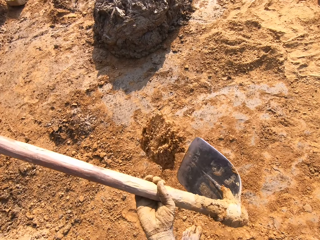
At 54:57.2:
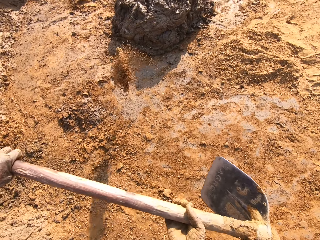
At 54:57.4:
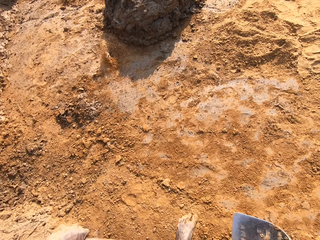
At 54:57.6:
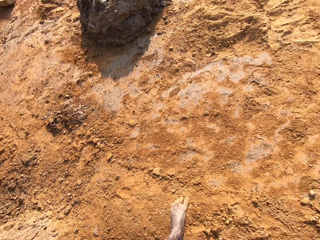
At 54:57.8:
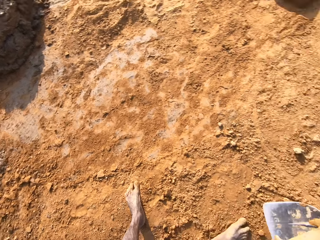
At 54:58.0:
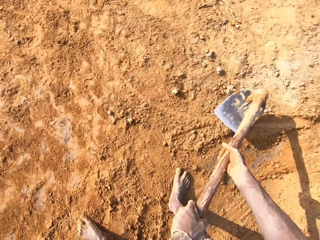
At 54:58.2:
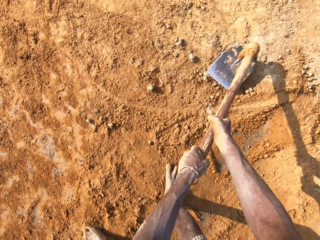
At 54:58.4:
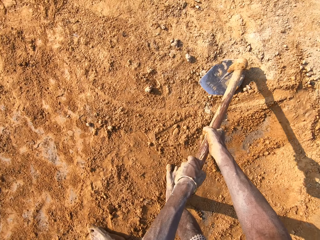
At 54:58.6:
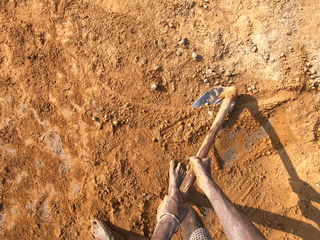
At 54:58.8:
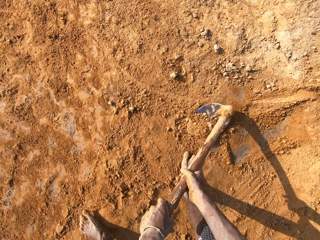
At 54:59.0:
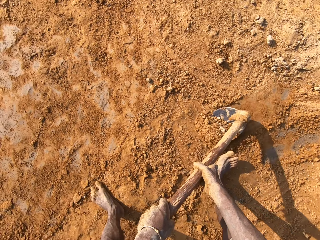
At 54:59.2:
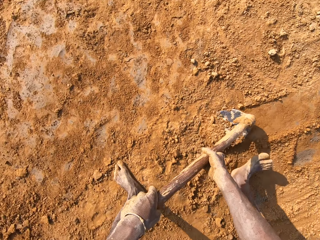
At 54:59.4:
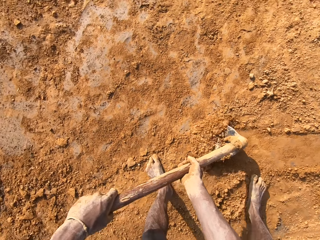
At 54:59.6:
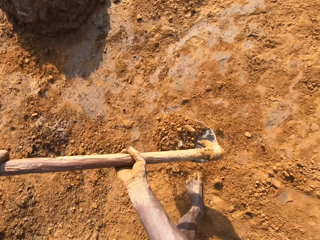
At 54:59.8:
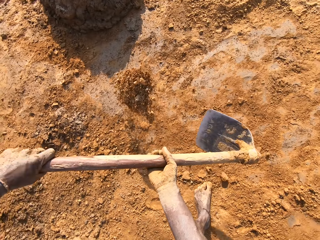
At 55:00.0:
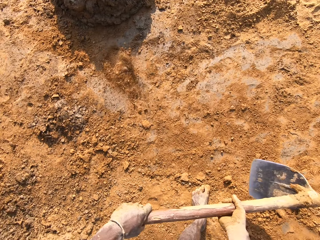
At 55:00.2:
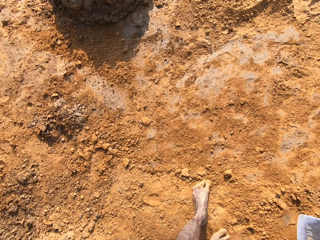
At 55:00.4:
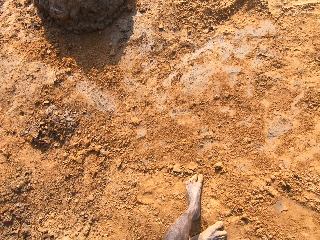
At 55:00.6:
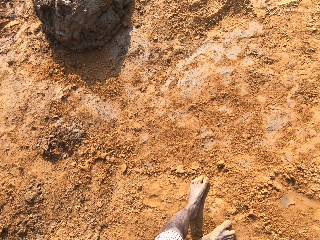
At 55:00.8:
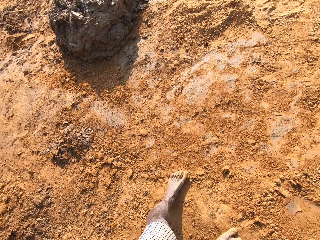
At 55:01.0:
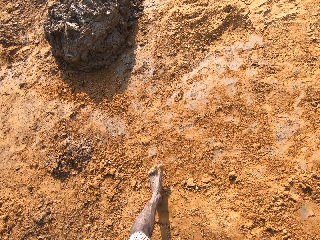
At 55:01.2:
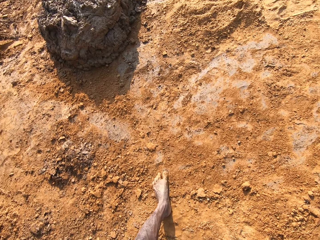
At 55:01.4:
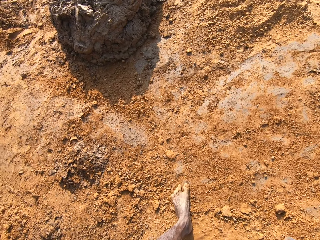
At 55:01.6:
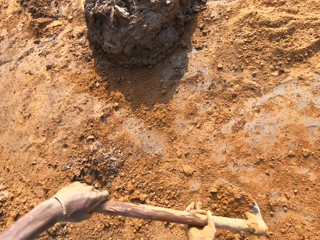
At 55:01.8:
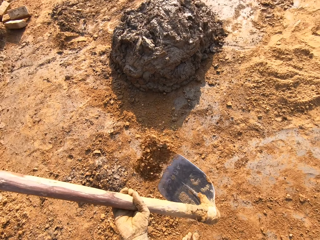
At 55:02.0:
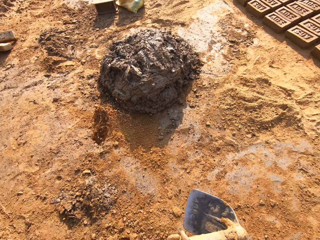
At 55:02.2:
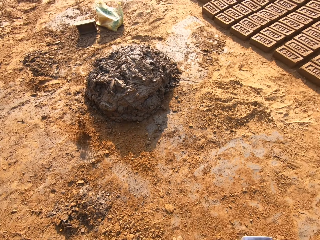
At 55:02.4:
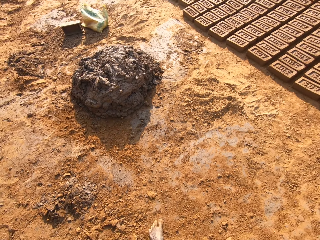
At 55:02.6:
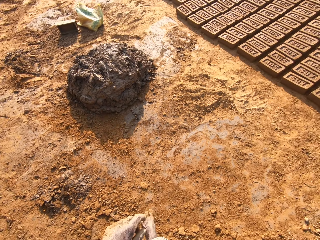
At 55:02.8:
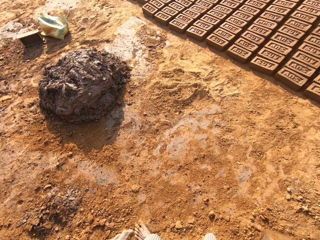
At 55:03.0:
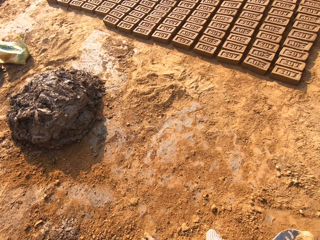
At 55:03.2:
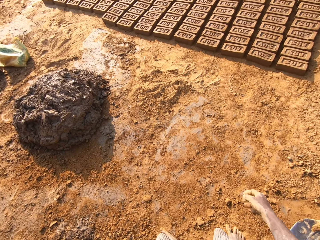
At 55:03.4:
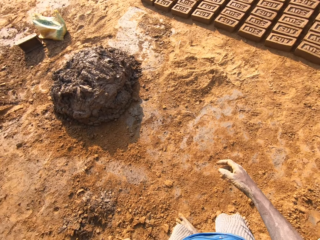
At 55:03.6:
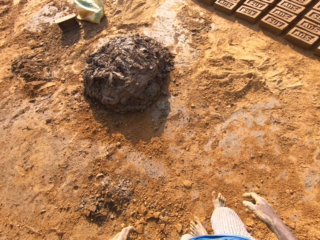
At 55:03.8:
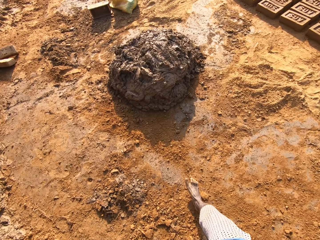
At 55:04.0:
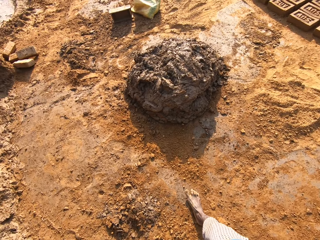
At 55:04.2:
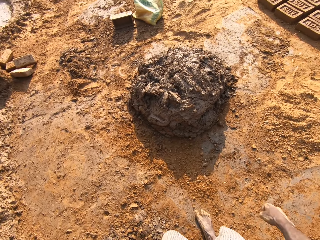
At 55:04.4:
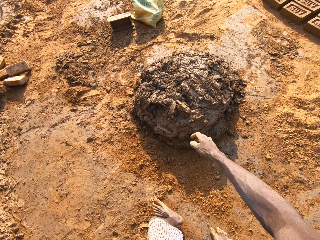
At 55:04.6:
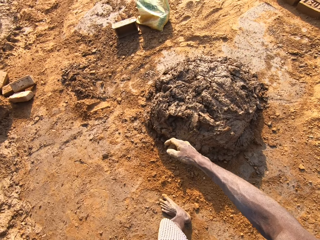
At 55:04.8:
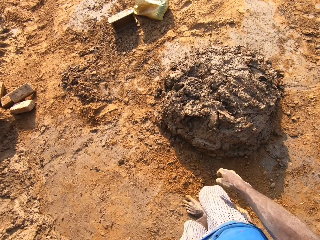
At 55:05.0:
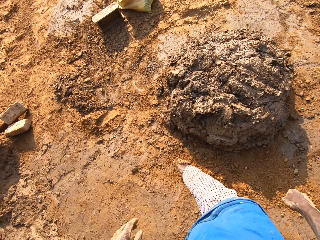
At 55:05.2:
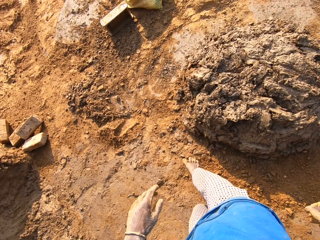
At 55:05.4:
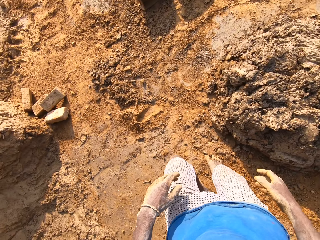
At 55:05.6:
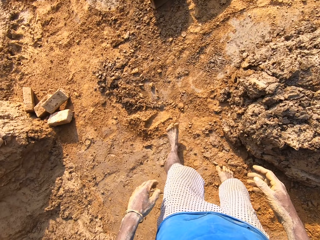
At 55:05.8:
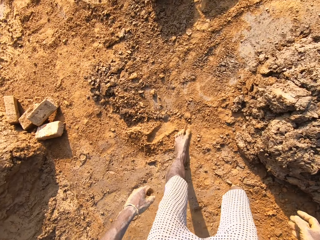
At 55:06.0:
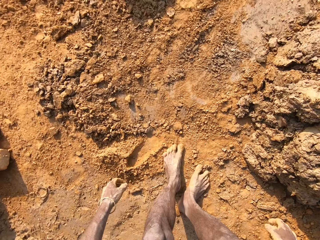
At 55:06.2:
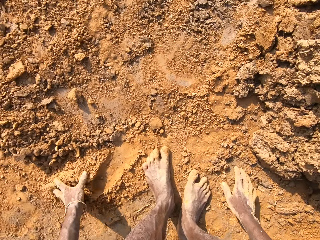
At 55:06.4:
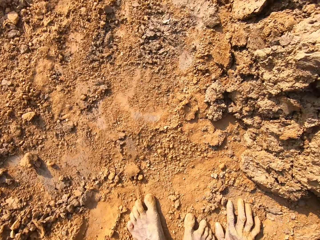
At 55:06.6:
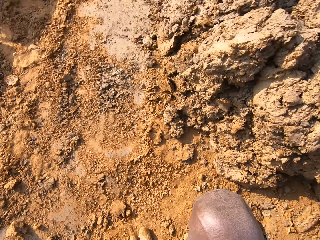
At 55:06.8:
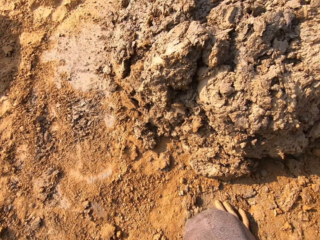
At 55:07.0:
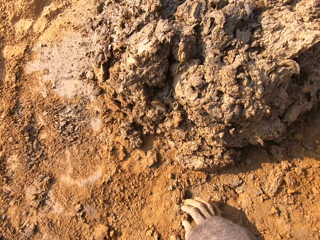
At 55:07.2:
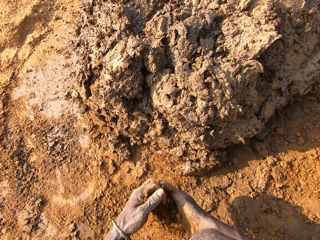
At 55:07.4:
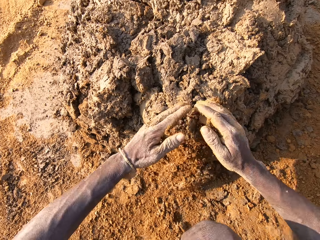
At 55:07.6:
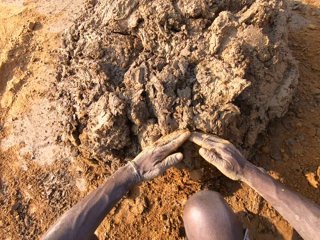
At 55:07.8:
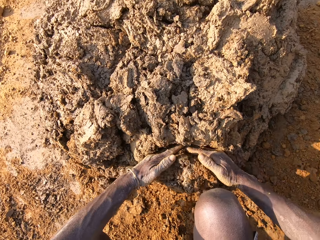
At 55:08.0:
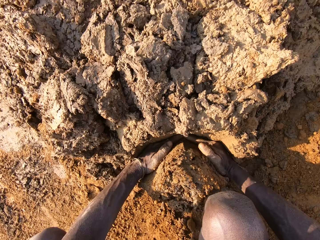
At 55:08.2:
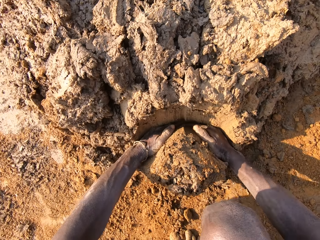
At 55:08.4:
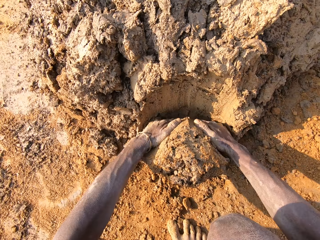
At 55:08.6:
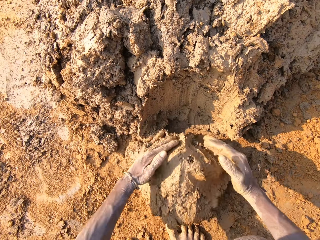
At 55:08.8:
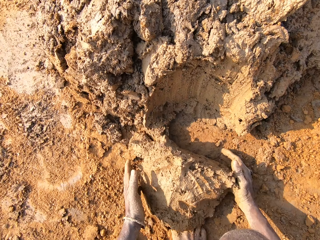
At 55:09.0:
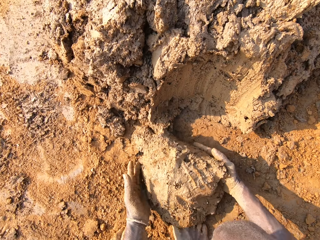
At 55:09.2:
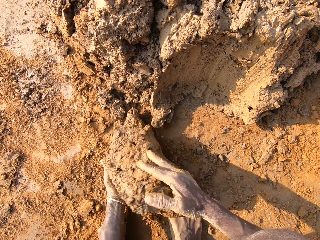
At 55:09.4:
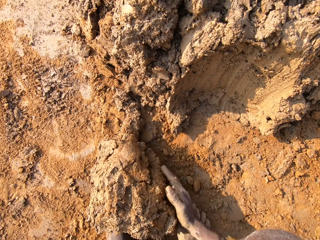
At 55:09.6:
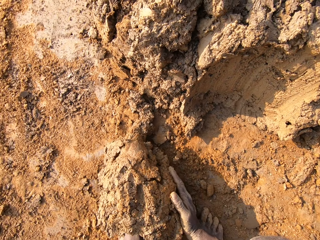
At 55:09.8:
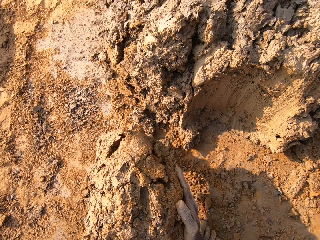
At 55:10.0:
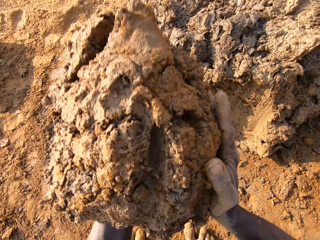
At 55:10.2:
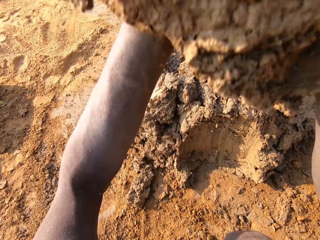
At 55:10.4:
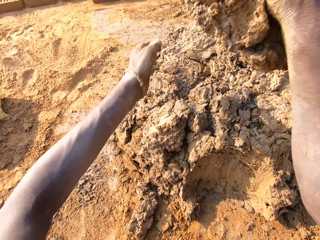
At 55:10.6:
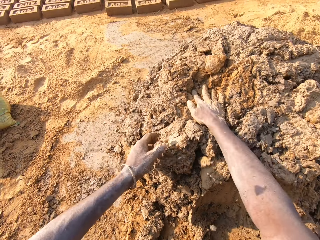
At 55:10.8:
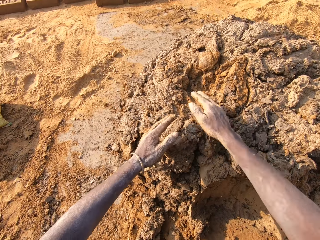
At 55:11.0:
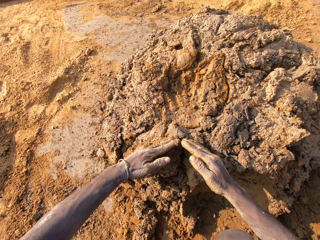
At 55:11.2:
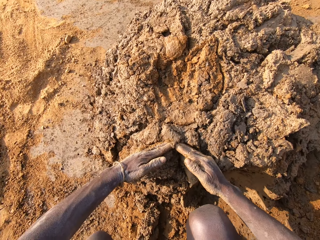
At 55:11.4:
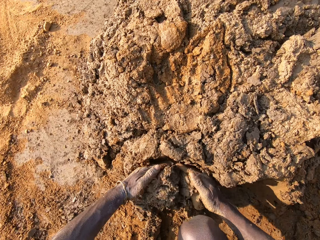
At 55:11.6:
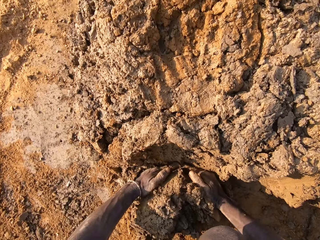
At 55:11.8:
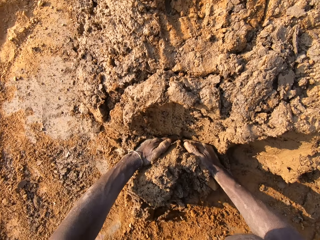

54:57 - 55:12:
The camera wearer throws the clay on the ground. He gathers the clay on the ground with the hoe. He picks up the clay from the ground with the hoe. He throws the clay on the ground. He does so again. He bends to the ground. He rubs his hands on the clay. He cuts the mud with his hands. He scoops mortar from a pile of mortar on the ground. He throws the mortar on the pile of mortar. He cuts the mud with his hands.

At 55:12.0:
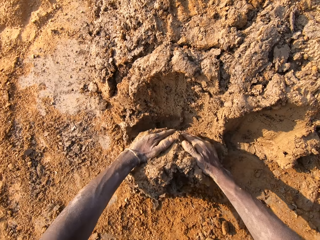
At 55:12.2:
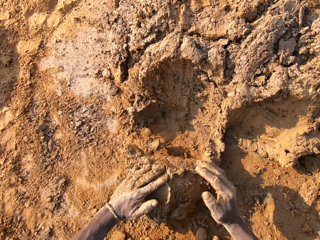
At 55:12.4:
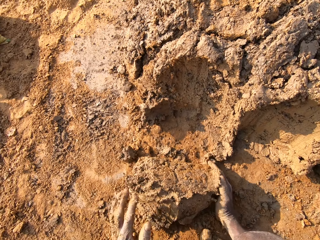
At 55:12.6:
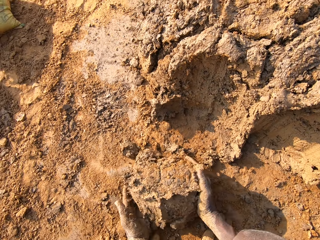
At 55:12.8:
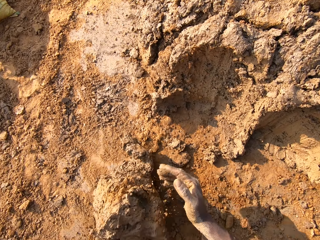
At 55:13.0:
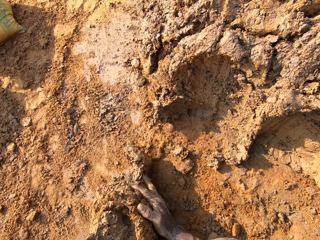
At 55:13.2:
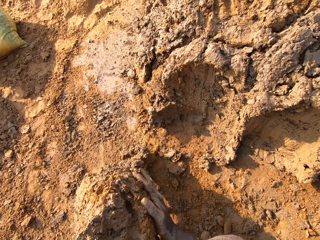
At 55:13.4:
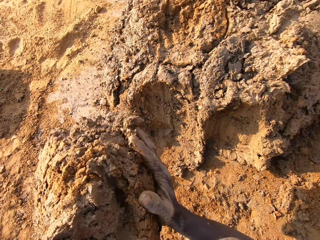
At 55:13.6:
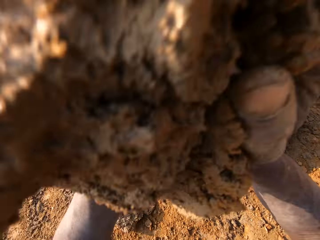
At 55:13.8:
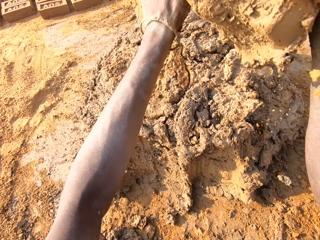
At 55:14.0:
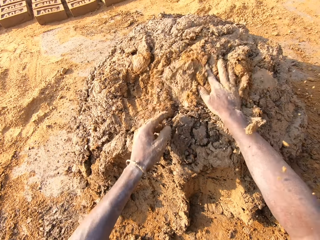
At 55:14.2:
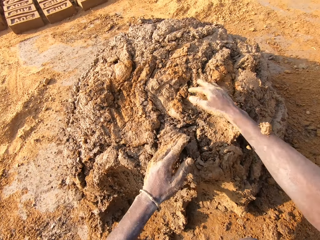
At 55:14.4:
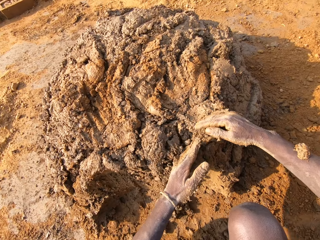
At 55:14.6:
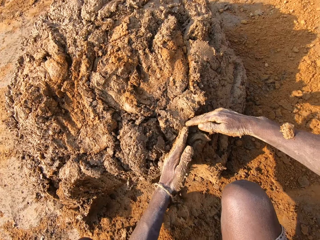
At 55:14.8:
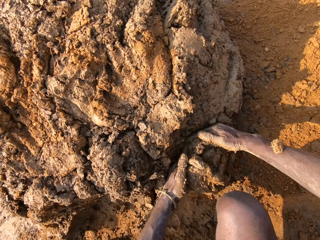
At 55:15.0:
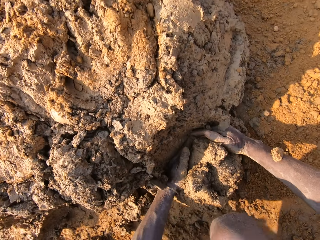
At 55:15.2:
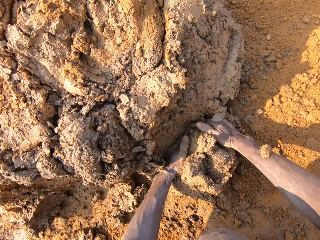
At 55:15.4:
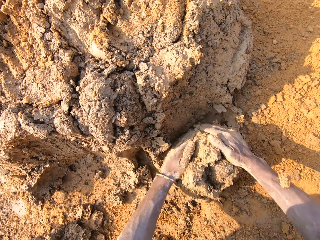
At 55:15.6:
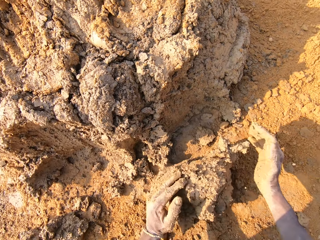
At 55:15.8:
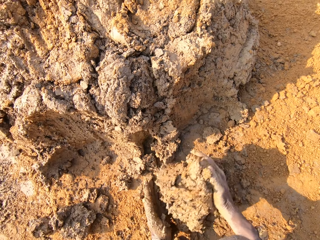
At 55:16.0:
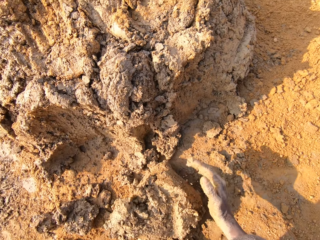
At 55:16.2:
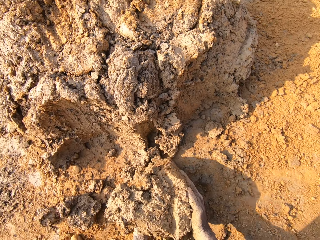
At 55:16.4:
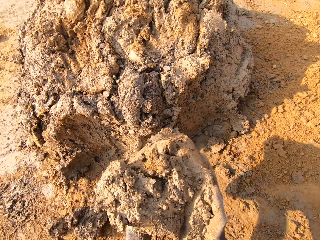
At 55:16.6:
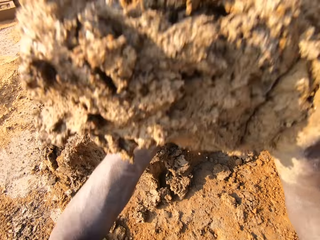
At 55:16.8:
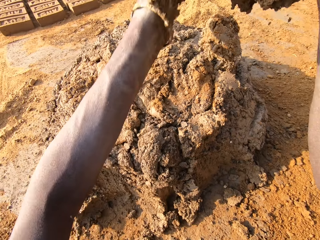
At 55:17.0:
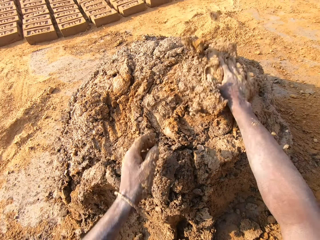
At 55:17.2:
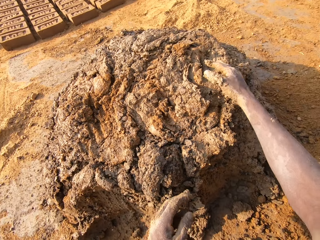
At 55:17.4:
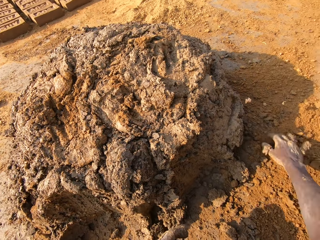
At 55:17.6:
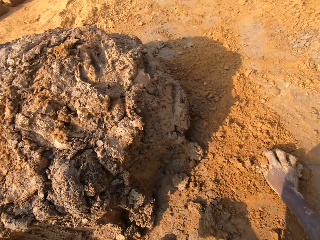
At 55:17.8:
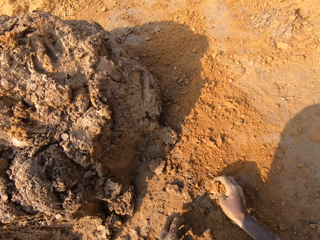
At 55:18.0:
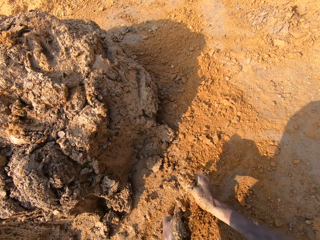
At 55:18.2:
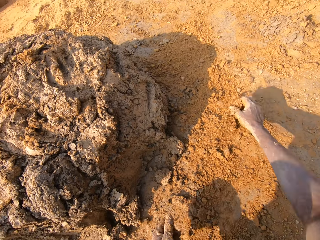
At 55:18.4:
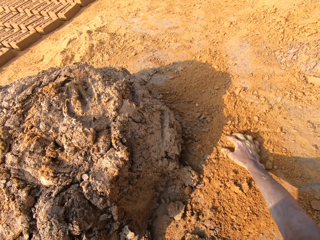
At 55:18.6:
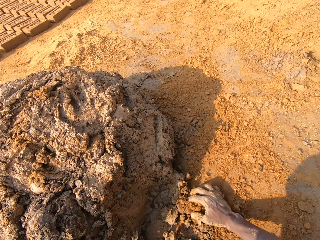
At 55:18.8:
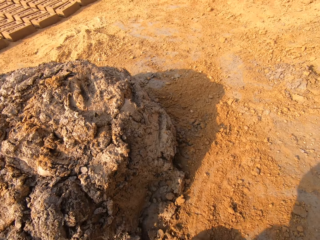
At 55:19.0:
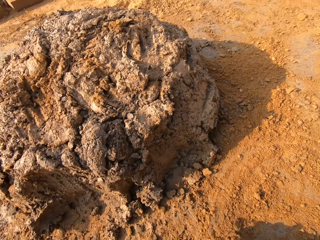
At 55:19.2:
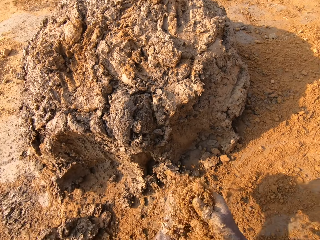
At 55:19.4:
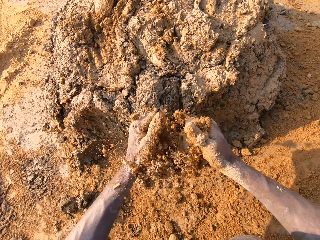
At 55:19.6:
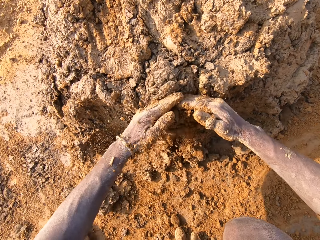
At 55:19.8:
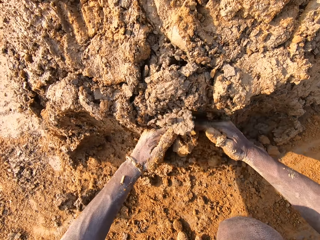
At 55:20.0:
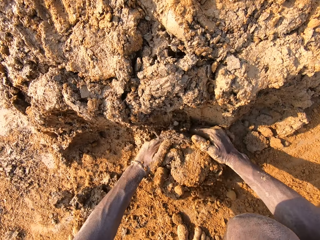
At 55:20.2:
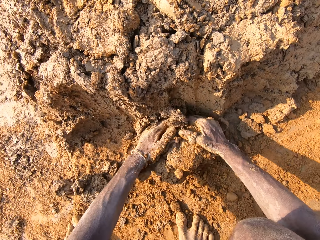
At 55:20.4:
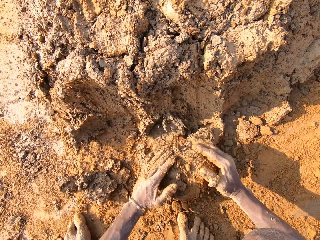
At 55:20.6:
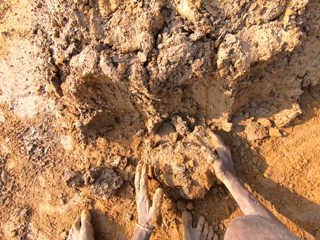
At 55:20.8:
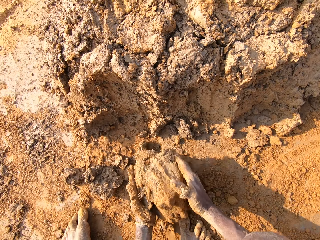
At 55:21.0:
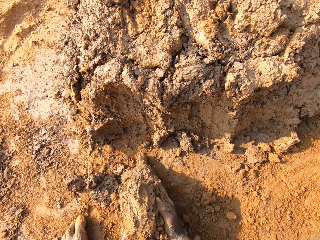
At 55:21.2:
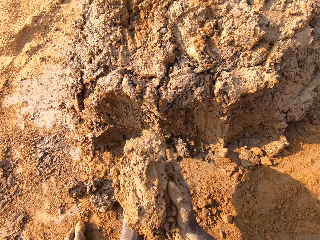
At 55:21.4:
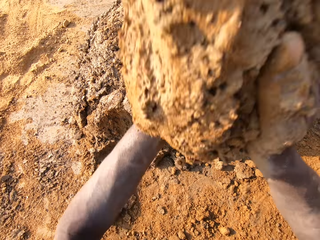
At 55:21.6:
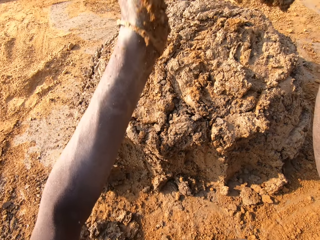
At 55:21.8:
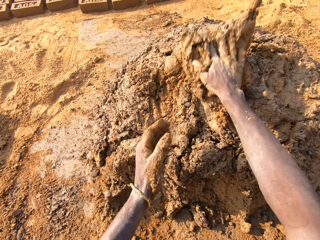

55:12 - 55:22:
The camera wearer scoops mortar from a pile of mortar on the ground. He throws the mortar on the pile of mortar. He cuts the mud with his hands. He scoops the mortar from the pile of mortar on the ground. He throws the mortar on the pile of mortar. He rubs his hands on the clay. He cuts the mud with his hands. He scoops the mortar from the pile of mortar on the ground.
